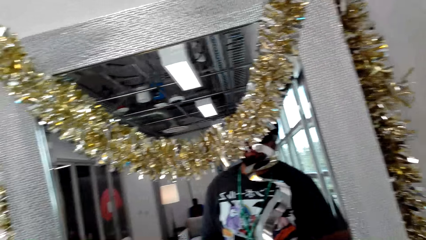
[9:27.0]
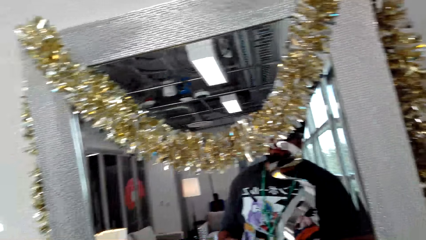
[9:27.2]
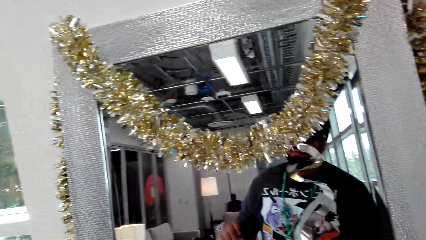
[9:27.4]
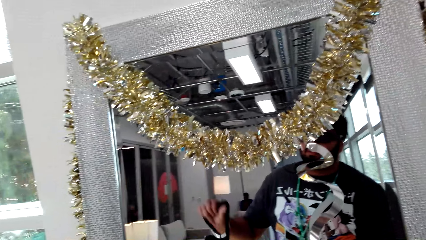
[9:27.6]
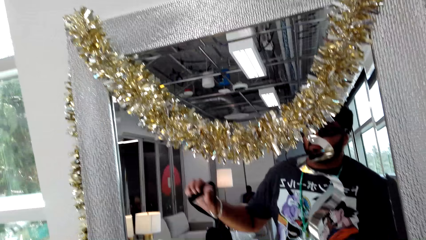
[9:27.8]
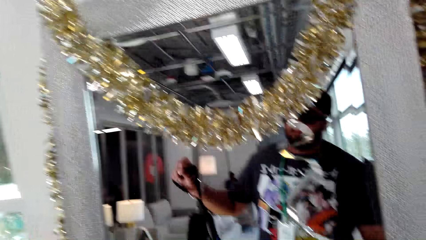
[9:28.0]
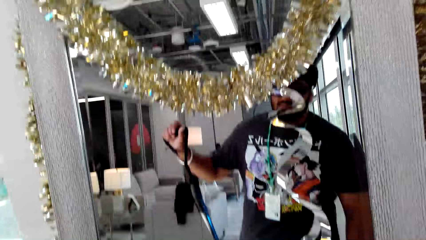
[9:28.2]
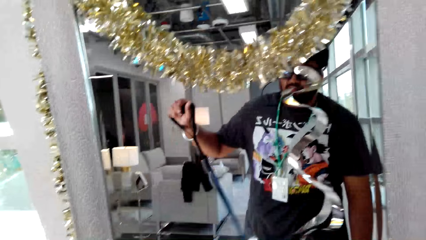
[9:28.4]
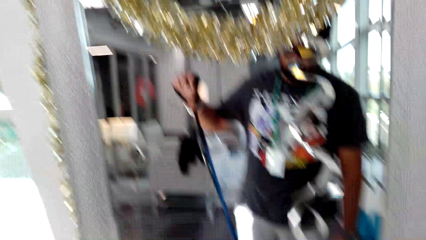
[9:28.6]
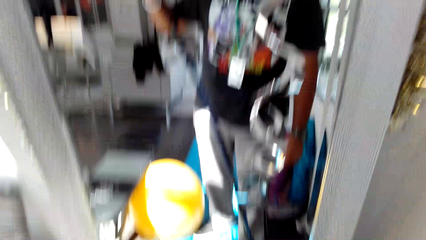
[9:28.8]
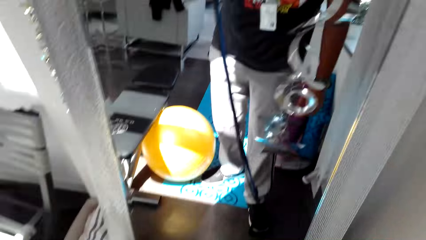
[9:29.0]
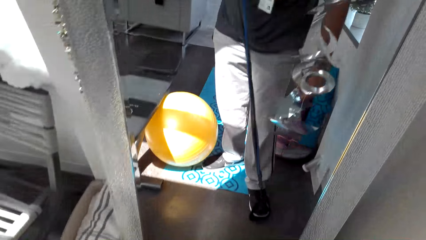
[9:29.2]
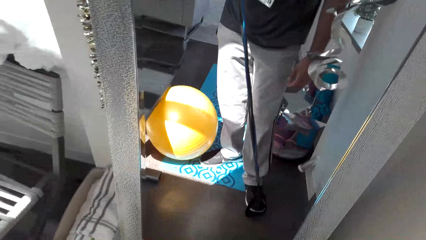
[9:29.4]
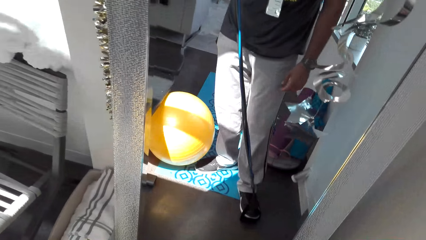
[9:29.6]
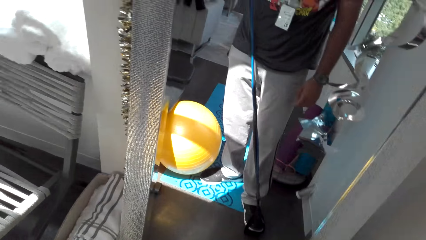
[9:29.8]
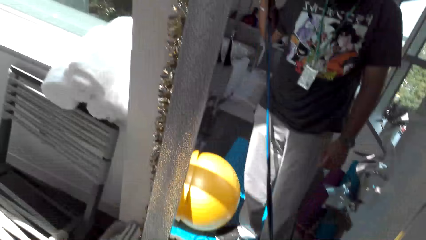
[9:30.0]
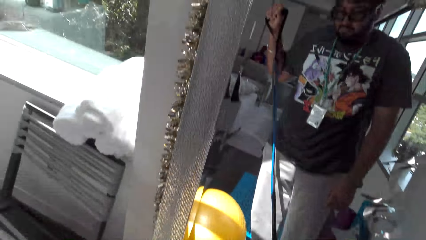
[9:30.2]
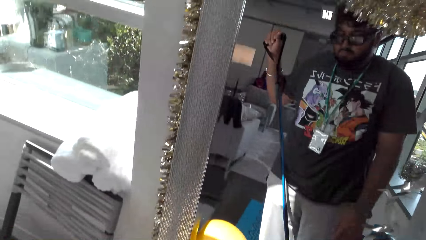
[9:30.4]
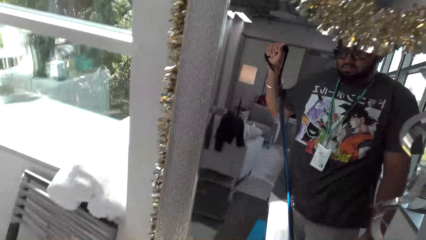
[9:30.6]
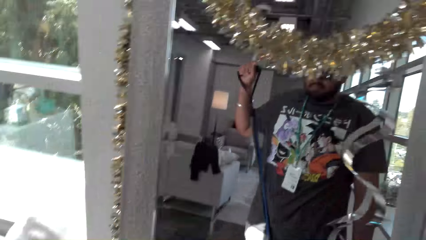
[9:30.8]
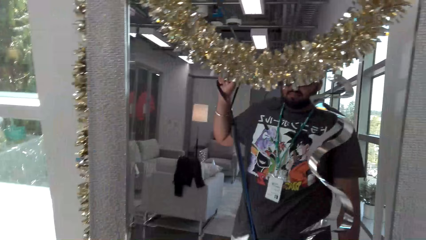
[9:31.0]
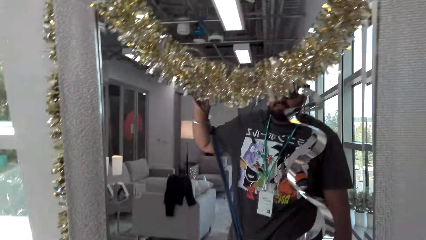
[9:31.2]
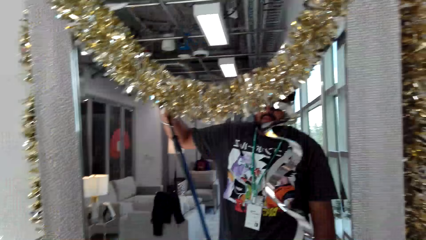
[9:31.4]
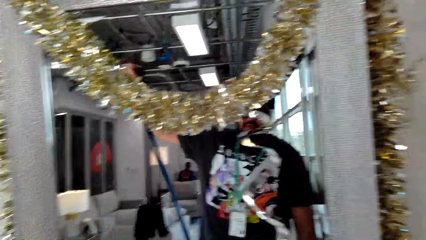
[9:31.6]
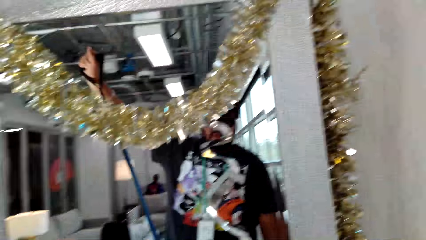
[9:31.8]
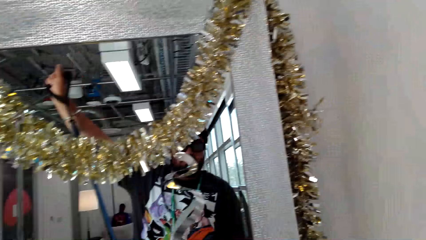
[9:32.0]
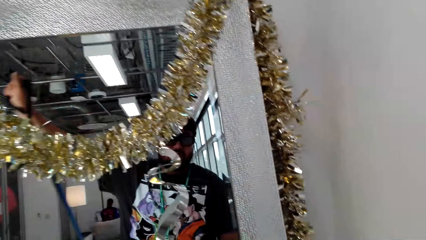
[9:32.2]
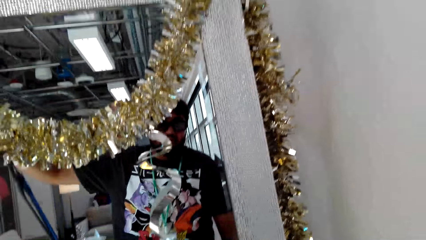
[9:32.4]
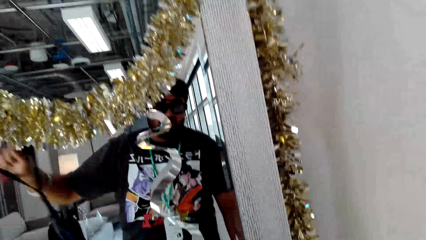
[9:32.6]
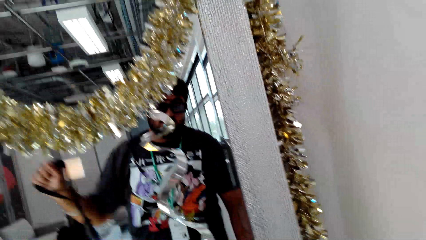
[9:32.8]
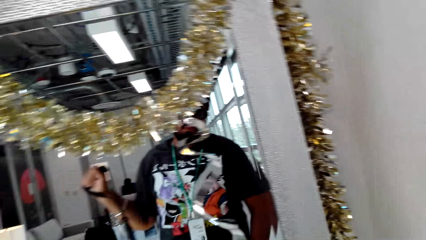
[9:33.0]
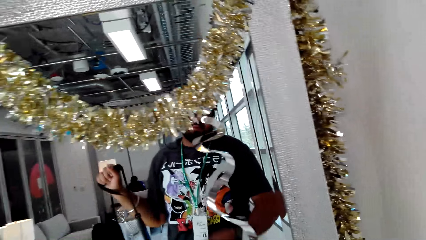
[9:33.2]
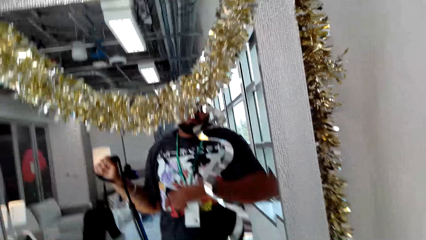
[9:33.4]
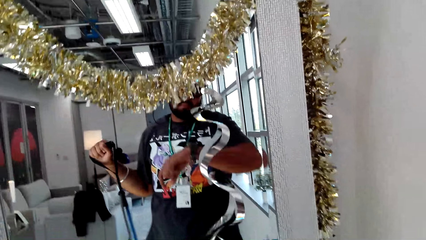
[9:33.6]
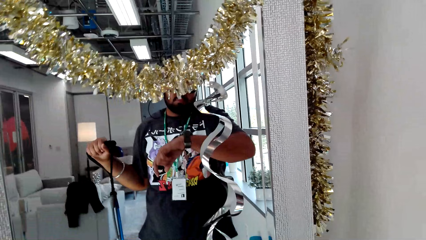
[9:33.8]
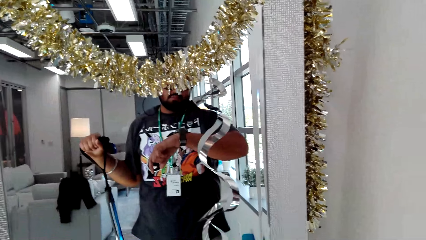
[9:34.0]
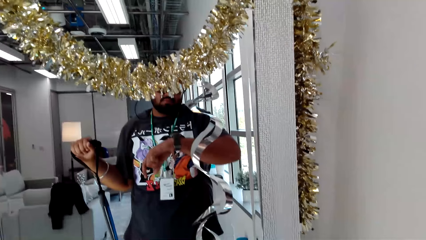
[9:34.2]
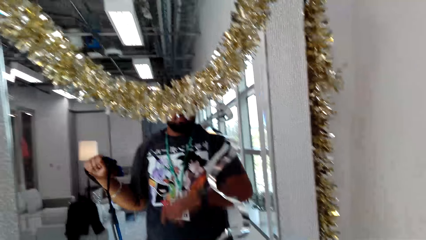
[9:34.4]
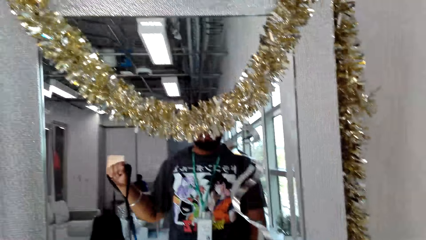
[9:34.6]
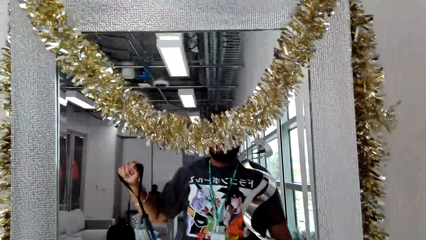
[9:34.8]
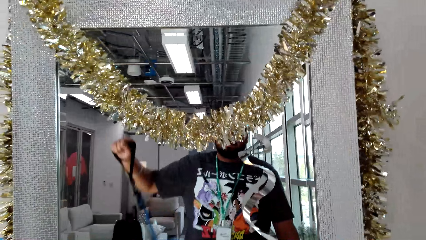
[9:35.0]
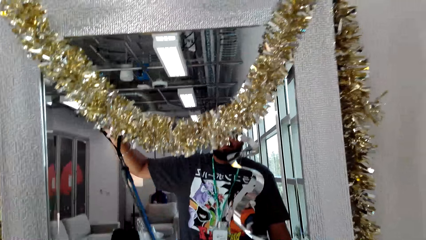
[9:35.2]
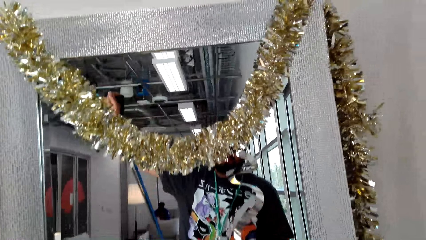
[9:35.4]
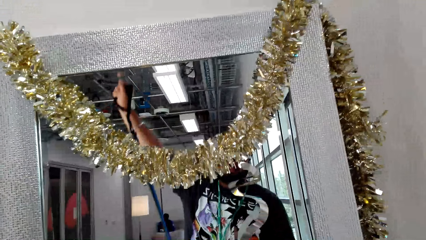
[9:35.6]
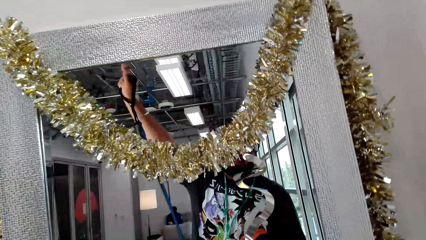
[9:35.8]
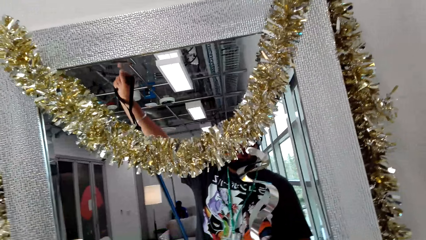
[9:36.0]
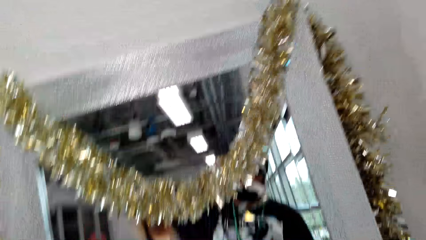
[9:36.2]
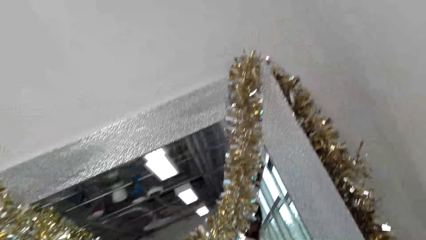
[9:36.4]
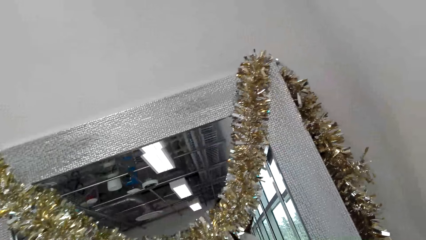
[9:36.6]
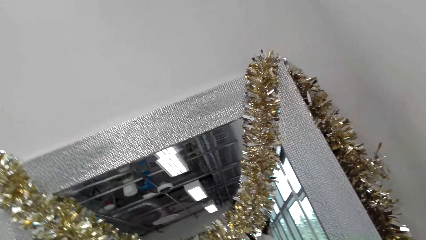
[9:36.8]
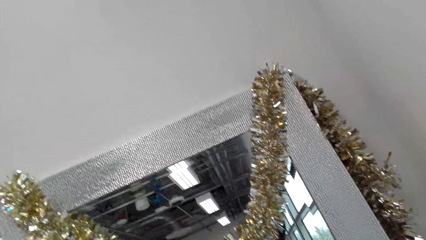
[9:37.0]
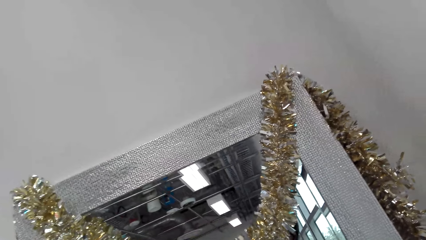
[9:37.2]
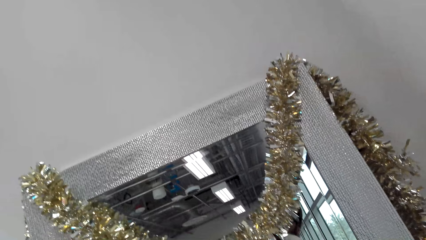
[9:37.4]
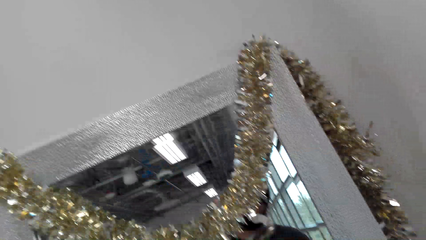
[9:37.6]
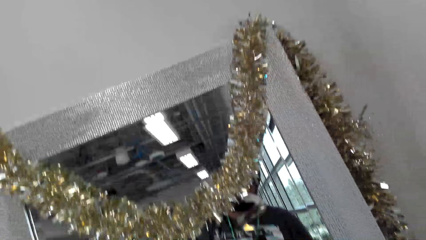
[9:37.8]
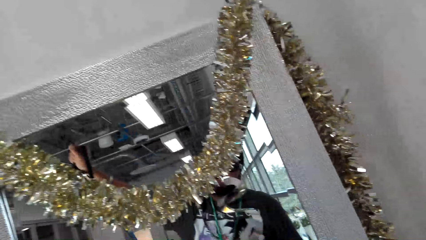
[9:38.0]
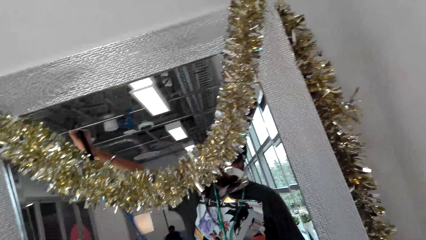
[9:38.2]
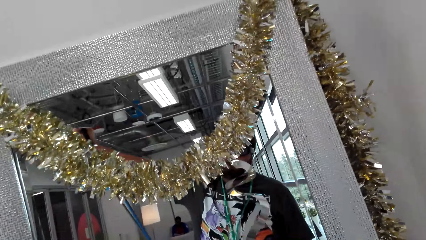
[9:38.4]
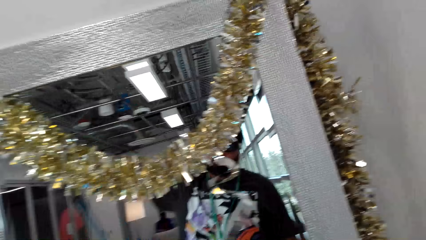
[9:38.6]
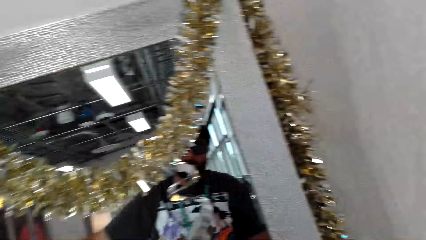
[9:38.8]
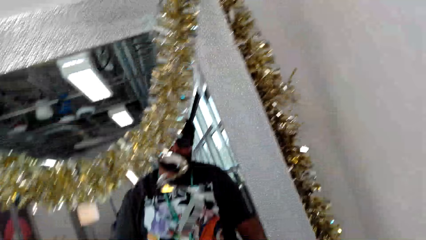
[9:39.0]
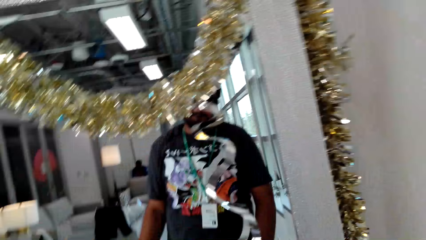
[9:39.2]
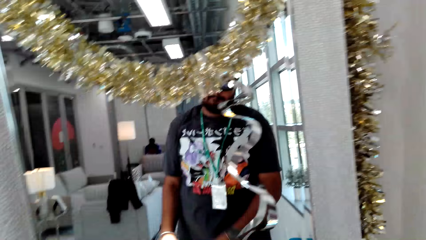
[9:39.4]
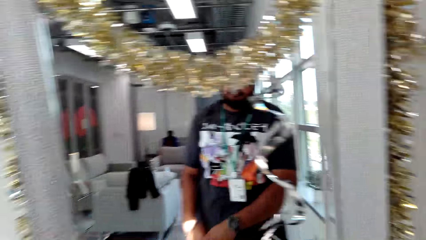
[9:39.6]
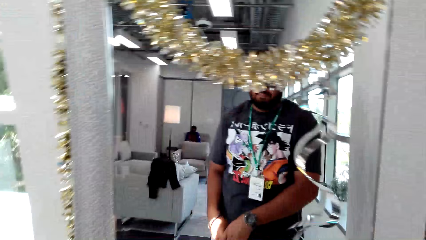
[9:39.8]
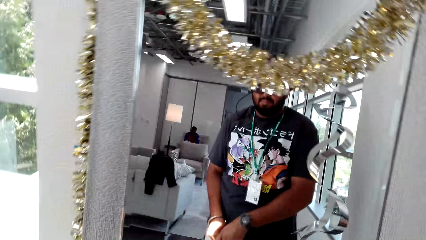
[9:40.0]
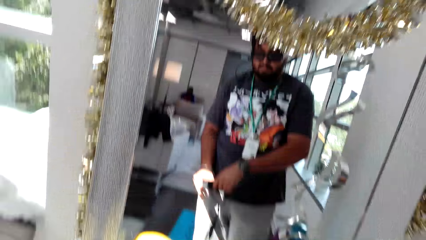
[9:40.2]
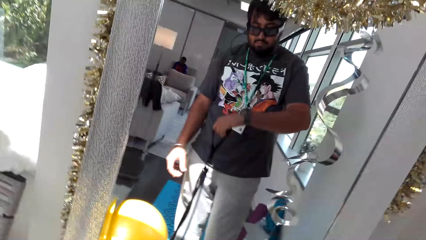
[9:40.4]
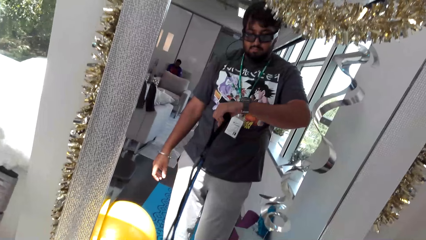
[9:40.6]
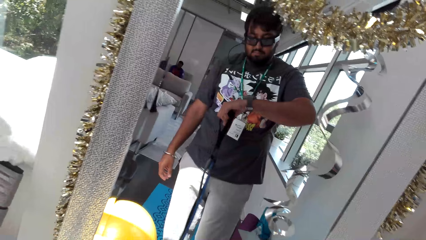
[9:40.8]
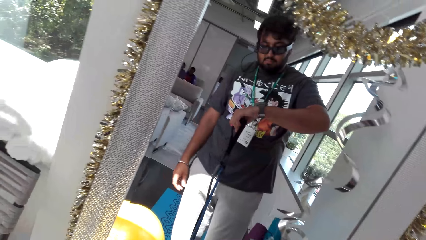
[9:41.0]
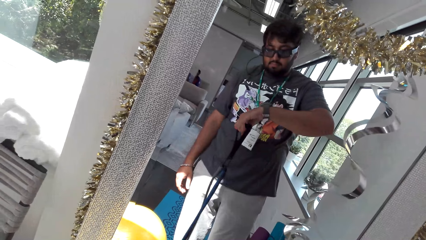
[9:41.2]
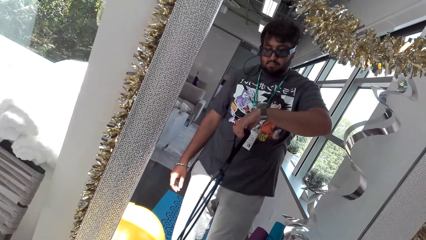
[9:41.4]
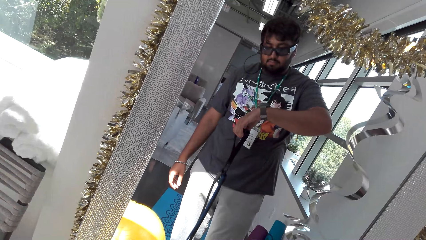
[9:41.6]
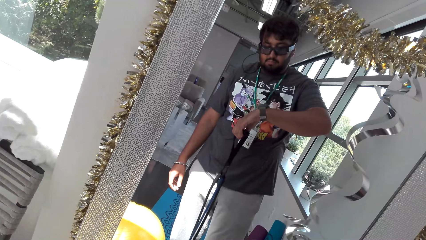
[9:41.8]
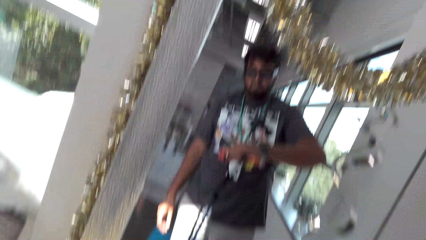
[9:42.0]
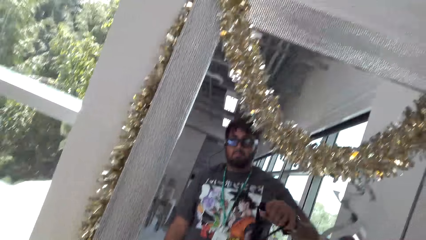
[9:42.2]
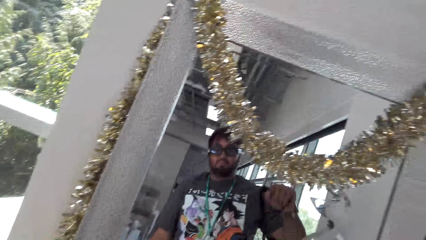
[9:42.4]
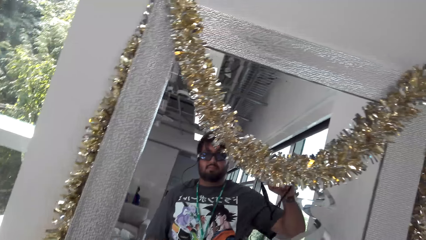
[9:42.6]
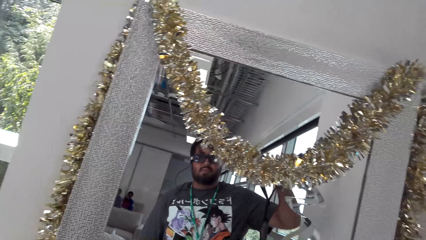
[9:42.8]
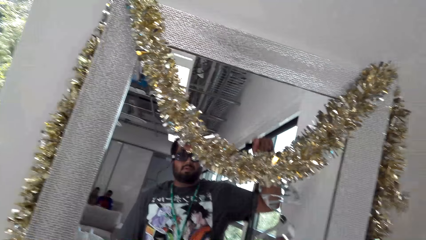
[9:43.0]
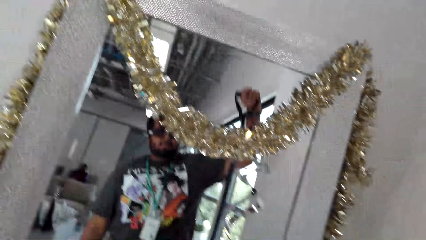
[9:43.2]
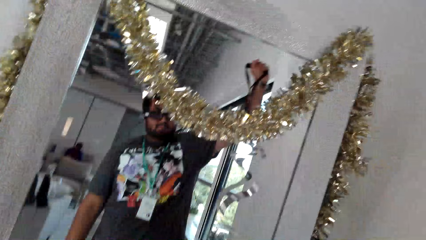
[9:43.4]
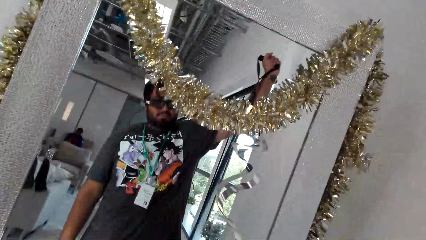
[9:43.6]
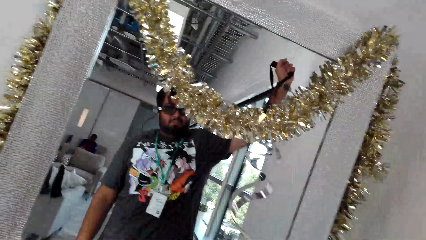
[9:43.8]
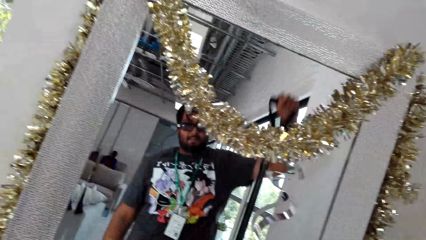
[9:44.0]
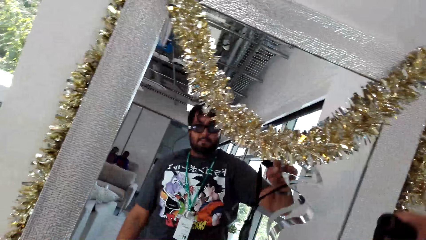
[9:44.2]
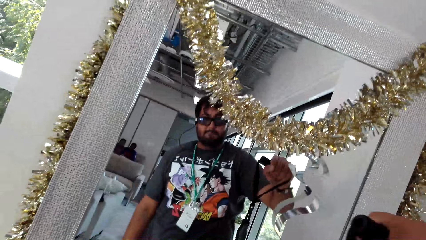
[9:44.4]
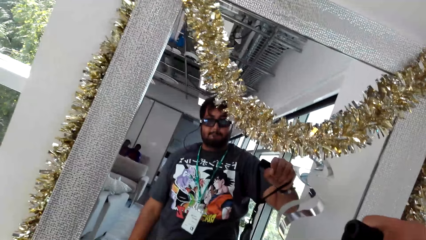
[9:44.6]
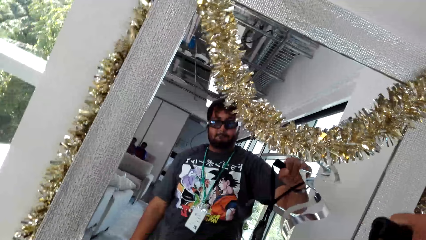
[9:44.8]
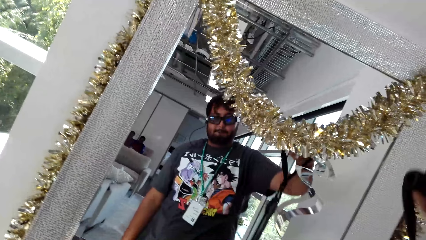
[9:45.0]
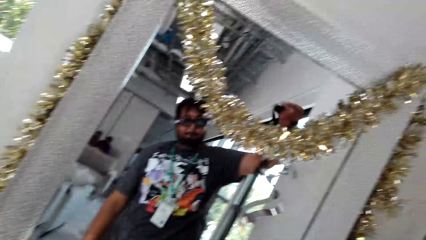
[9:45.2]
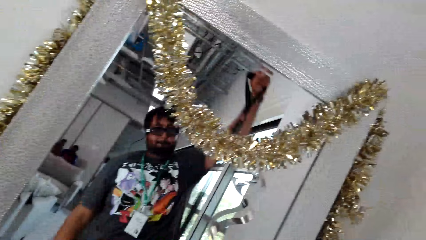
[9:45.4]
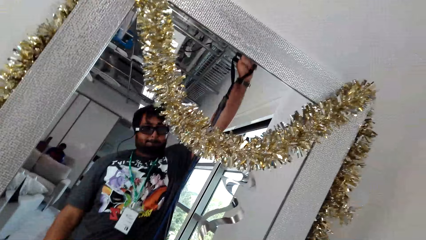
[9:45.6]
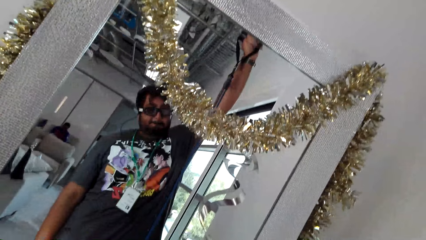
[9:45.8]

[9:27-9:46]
The camera wearer does body fitness exercise with a resistance band. They look at the watch. They do body fitness exercise with the resistance band. They pass the resistance band to the left hand. They look at the watch. They do body fitness exercise with the resistance band.
